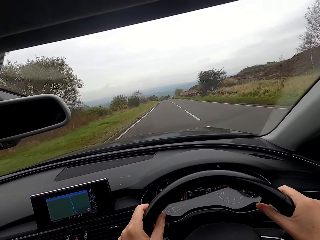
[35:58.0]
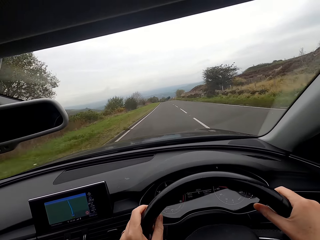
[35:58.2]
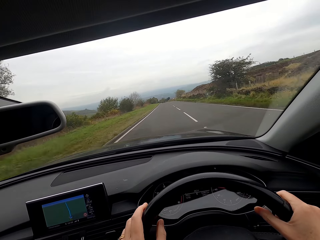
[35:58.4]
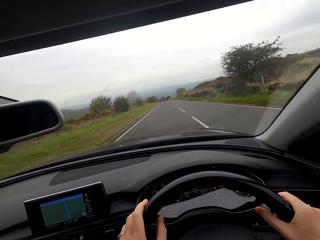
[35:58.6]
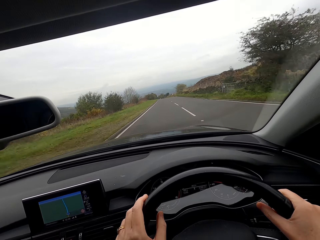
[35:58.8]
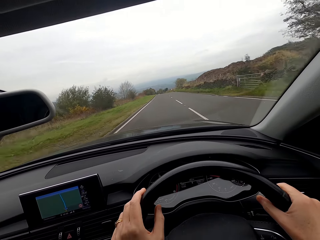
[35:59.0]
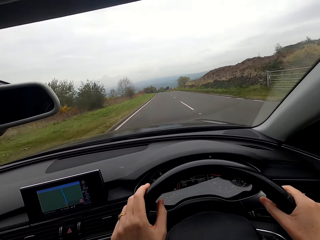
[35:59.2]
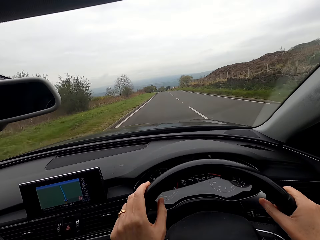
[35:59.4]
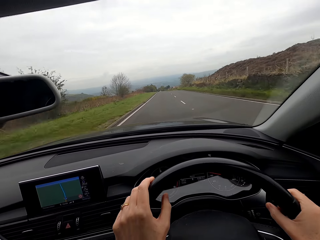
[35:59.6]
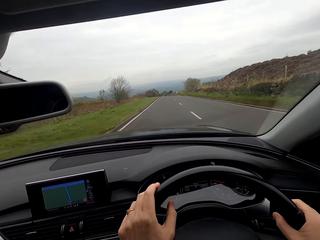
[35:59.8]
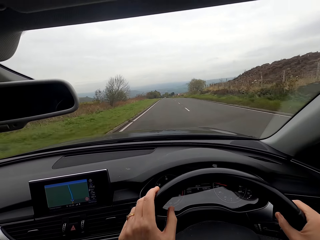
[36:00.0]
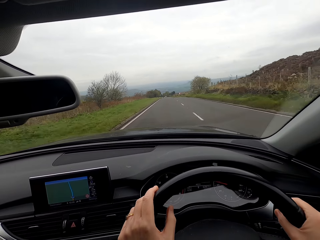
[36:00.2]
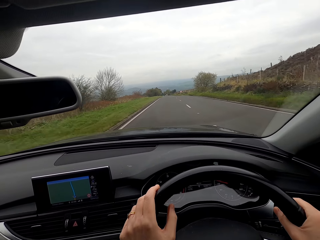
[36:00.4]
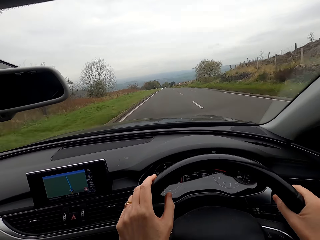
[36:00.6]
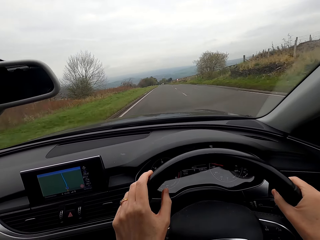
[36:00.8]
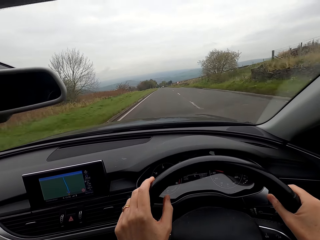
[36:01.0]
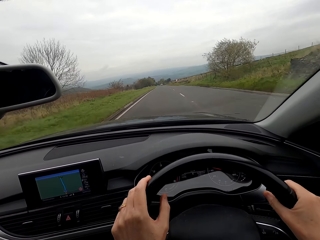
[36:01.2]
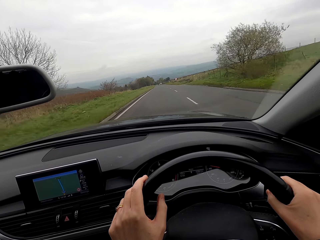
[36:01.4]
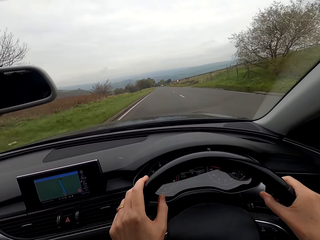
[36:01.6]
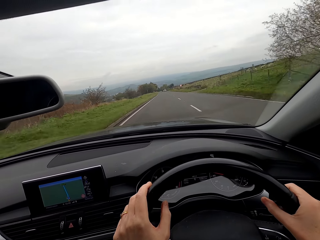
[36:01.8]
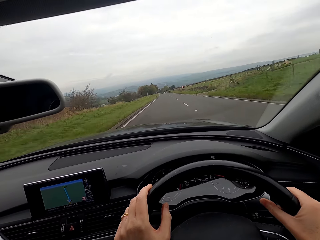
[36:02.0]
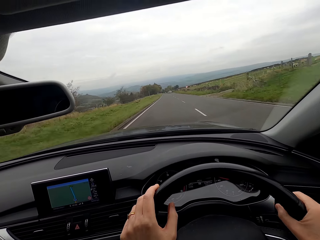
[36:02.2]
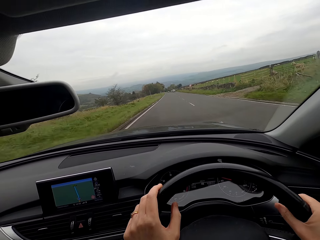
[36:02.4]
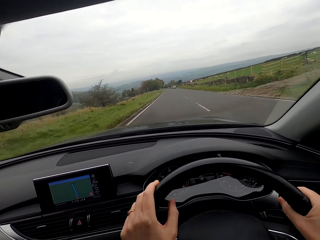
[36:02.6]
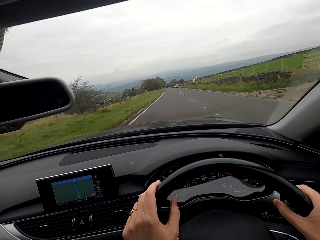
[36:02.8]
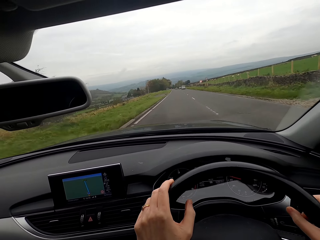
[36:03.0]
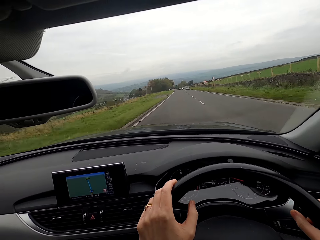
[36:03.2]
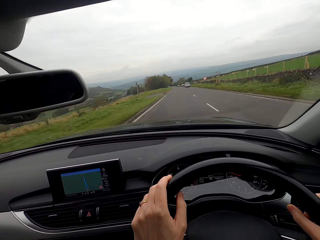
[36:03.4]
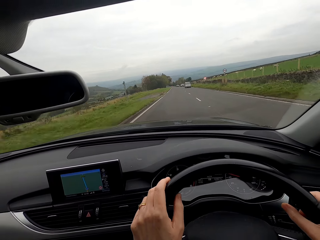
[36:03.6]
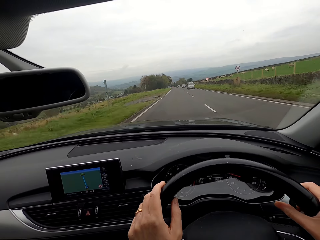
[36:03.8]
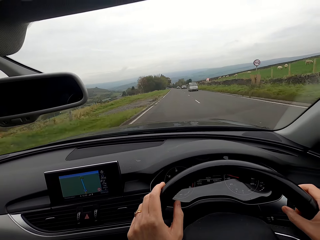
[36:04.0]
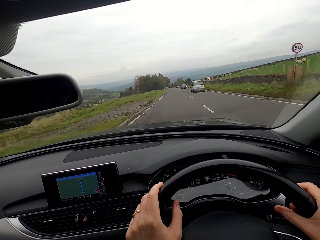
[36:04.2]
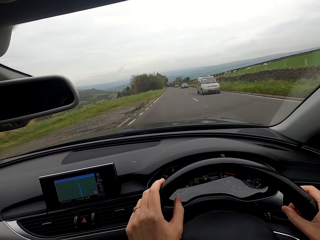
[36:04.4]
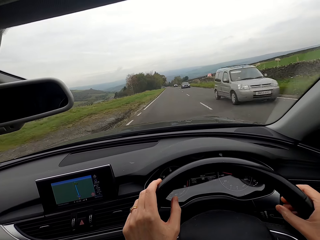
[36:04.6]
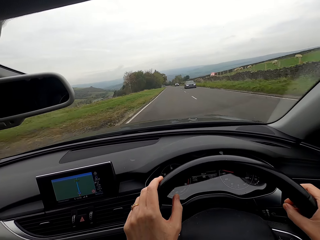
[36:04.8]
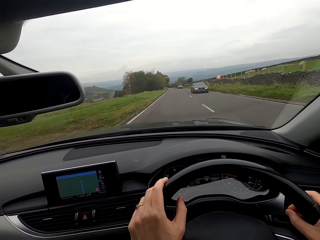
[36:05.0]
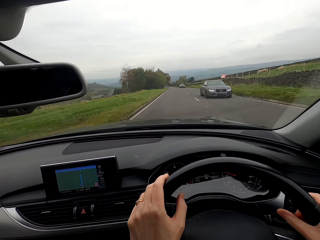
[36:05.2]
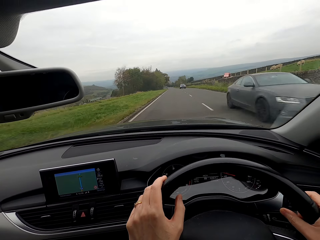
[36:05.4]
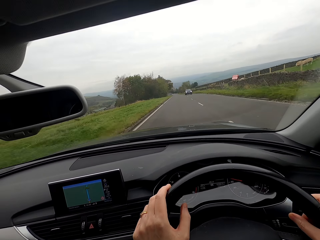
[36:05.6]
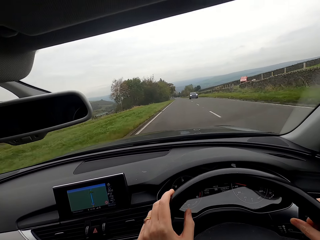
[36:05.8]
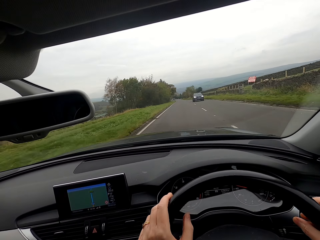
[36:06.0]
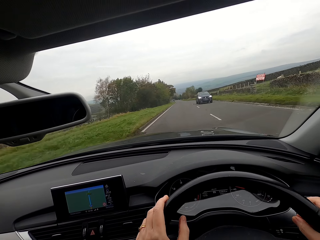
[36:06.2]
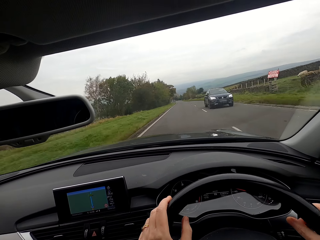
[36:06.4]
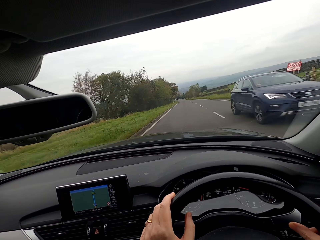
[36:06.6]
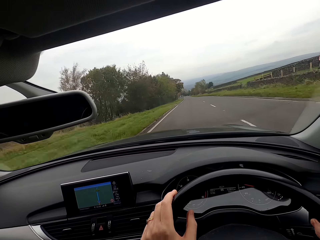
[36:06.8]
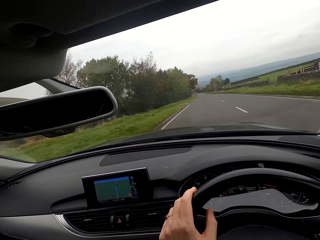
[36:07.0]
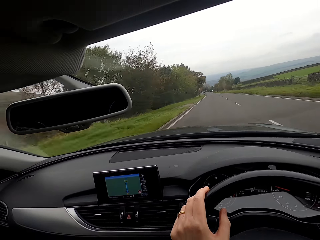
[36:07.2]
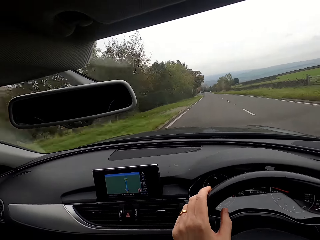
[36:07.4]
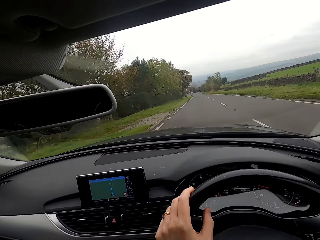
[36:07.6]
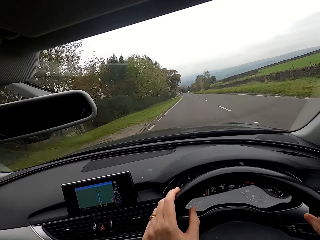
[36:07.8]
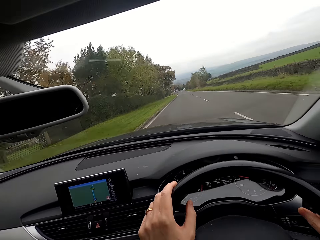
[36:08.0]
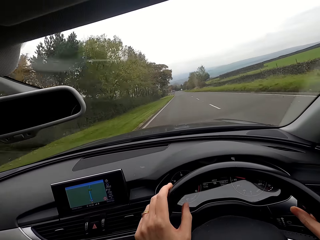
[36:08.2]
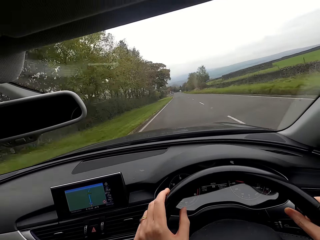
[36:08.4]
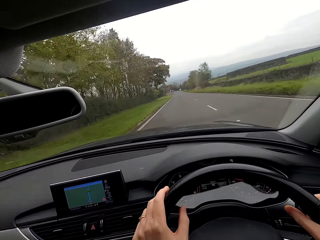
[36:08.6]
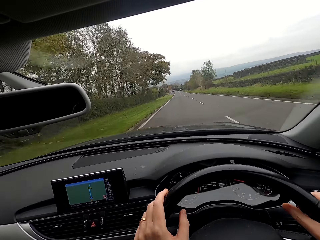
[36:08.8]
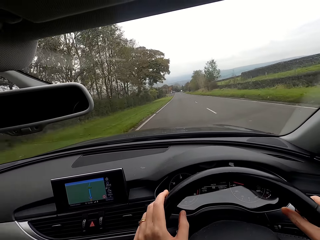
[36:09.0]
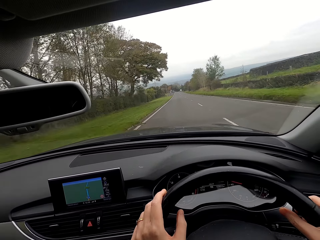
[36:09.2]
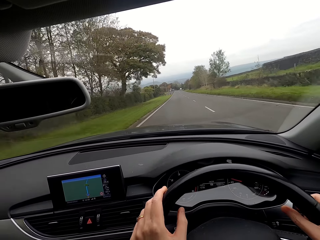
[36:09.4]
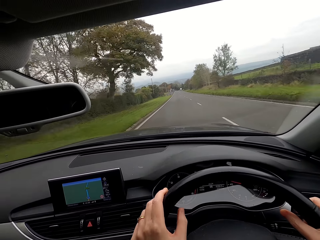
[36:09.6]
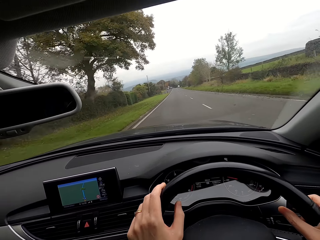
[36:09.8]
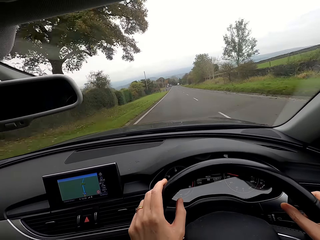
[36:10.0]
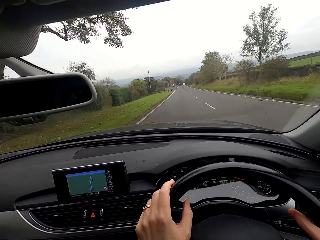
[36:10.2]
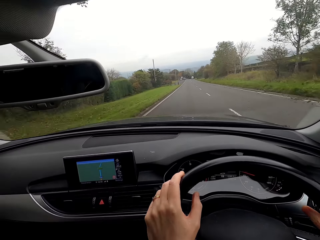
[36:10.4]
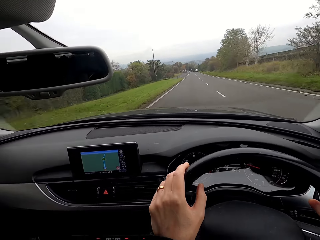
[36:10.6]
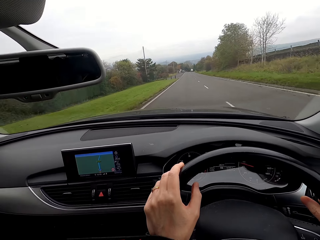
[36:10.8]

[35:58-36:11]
A bus drives past the camera wearer. A saloon car drives past them. An SUV drives past them.

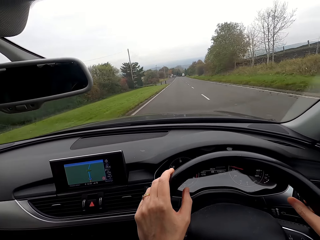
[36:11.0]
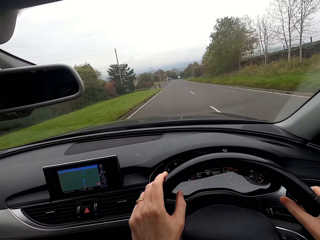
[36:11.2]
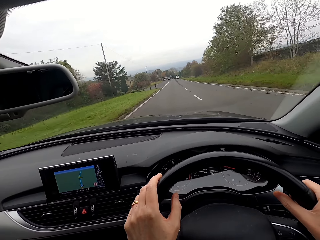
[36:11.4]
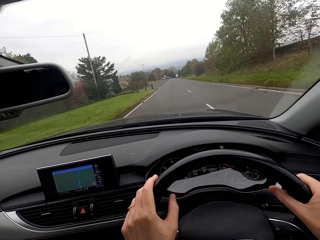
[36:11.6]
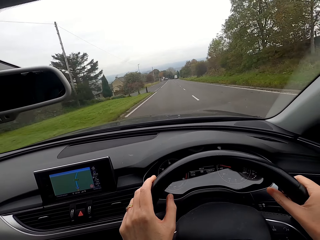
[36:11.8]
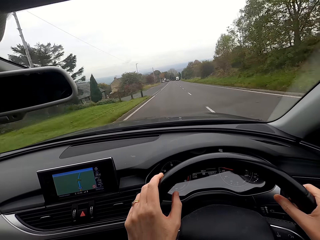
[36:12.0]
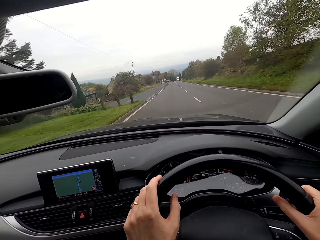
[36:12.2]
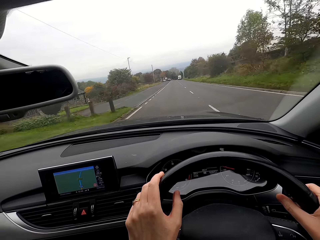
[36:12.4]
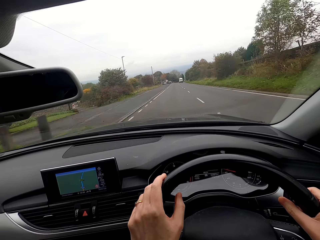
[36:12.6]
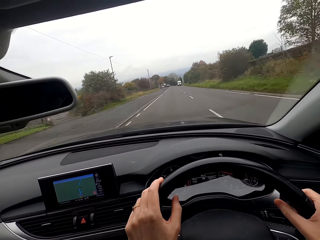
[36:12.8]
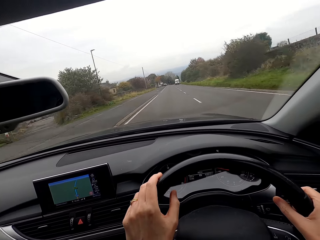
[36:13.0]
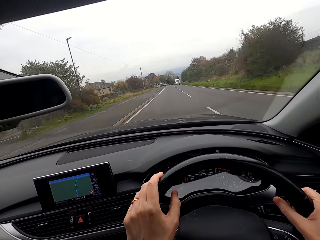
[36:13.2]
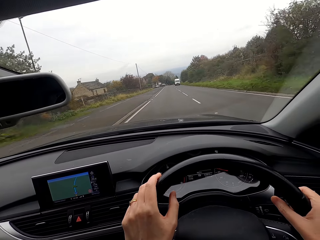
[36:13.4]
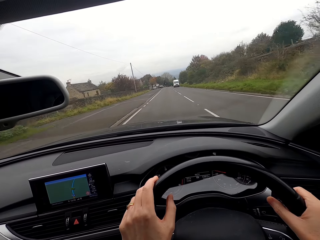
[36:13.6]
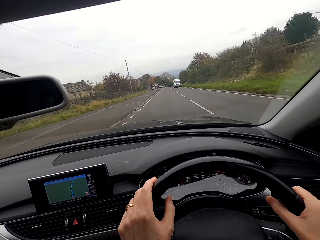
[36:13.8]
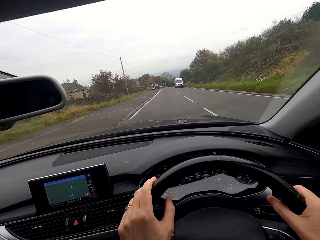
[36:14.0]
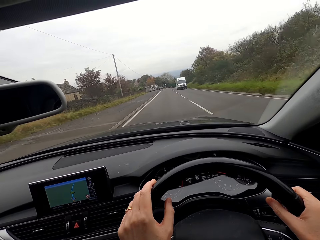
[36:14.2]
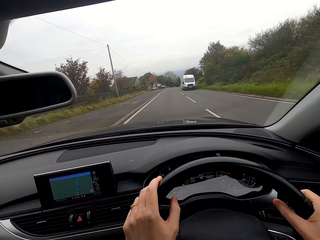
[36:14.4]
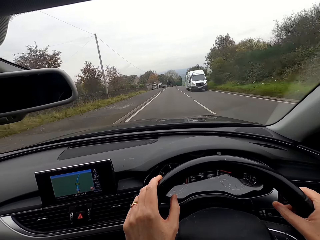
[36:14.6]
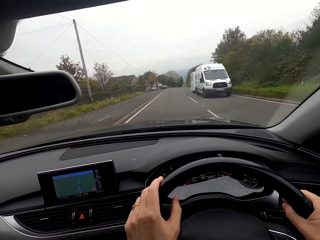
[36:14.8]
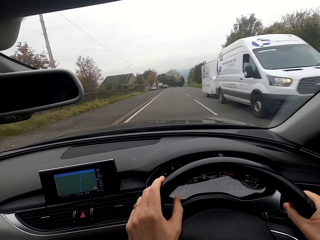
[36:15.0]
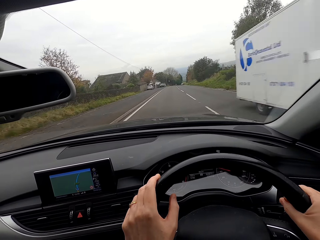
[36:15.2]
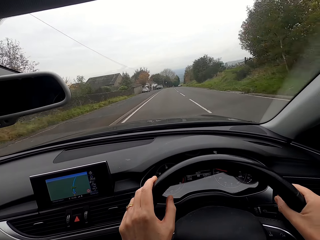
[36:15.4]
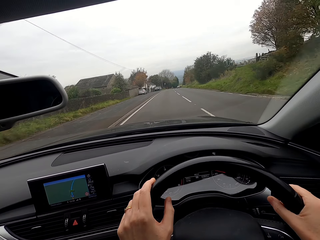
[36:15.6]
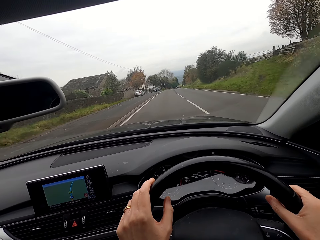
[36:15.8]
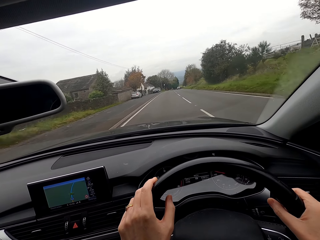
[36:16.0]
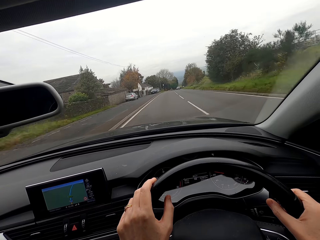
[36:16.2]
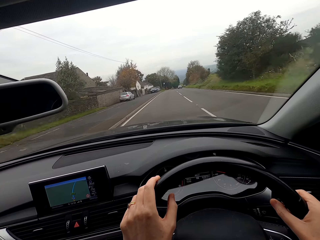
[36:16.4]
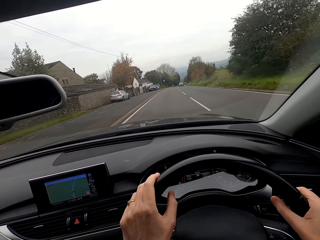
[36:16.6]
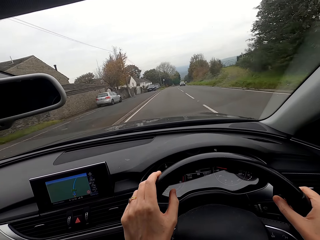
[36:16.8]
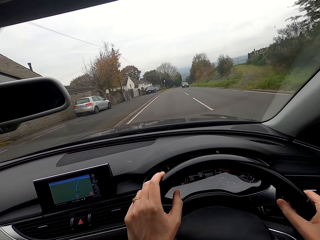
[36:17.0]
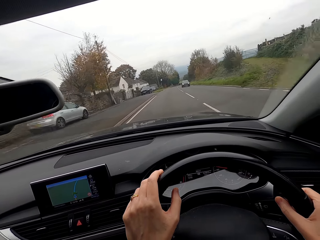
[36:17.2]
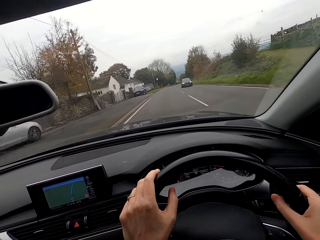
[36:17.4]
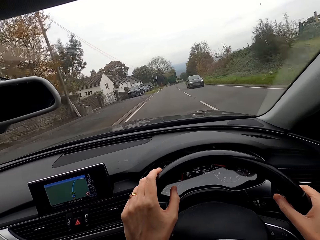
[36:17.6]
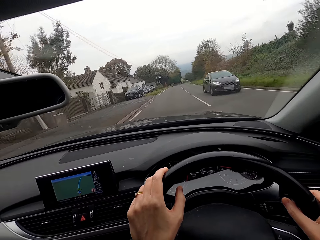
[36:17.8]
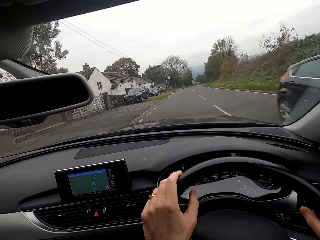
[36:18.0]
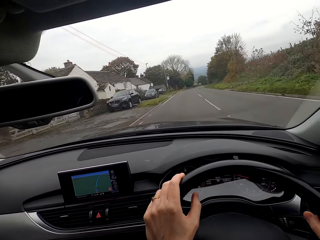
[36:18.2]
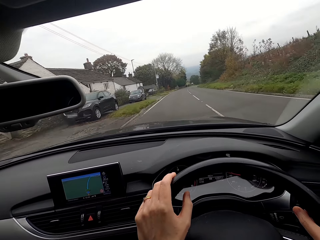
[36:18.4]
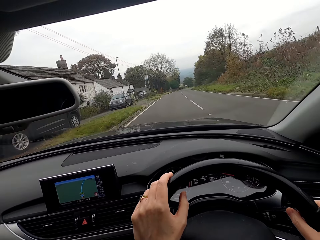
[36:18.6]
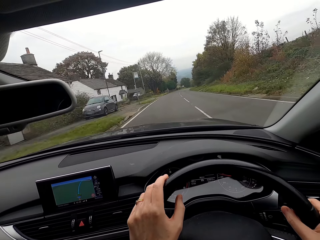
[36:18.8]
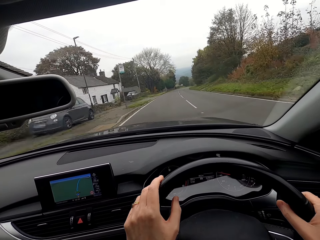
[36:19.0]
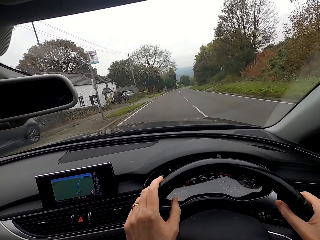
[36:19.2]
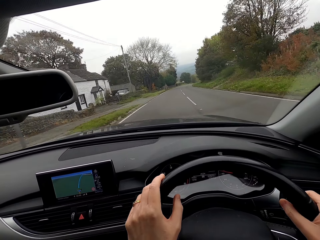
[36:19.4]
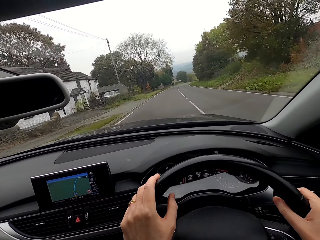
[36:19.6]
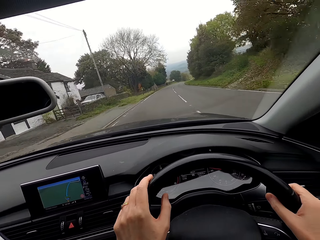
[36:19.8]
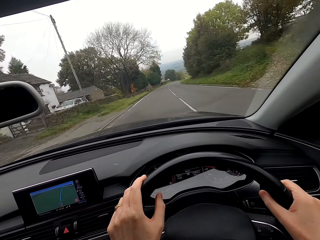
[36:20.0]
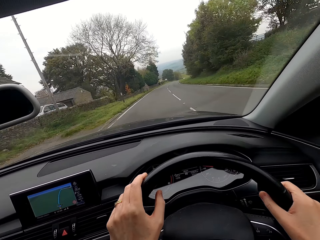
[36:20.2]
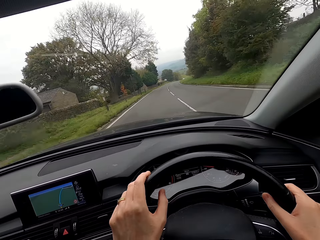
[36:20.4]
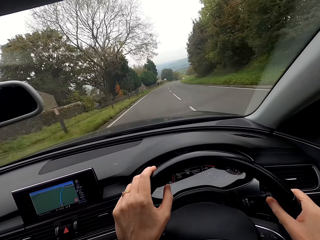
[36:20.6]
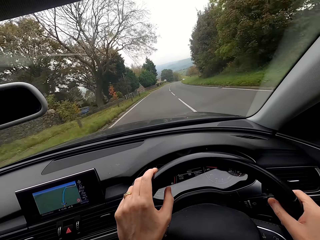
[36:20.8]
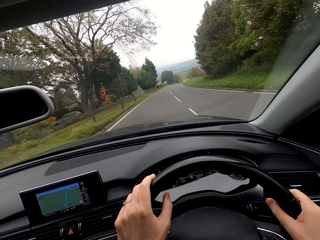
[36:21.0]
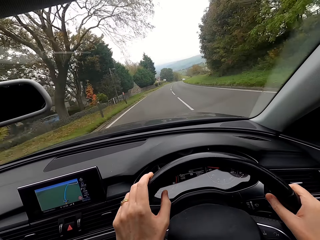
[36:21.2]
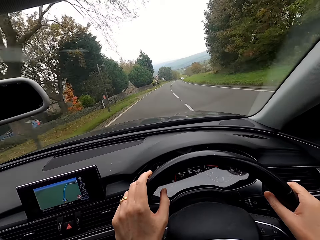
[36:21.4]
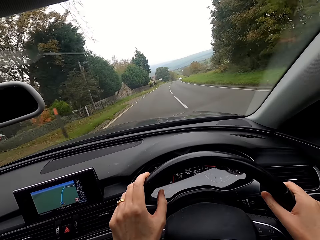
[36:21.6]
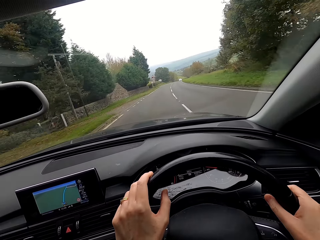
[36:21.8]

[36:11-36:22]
A van drives past the camera wearer. A white bus drives past them. A black car drives past them.
